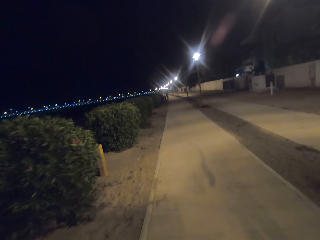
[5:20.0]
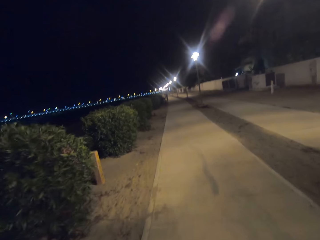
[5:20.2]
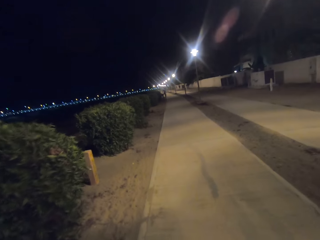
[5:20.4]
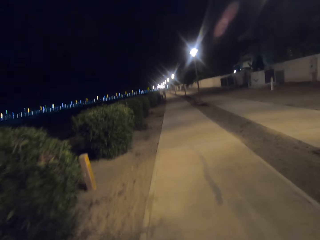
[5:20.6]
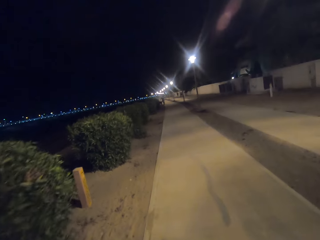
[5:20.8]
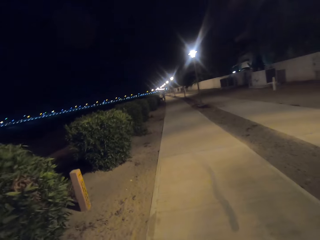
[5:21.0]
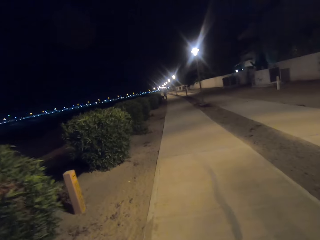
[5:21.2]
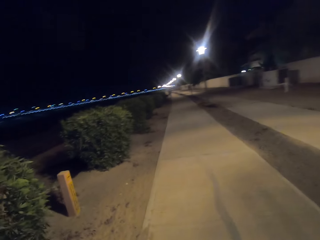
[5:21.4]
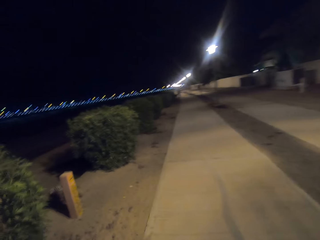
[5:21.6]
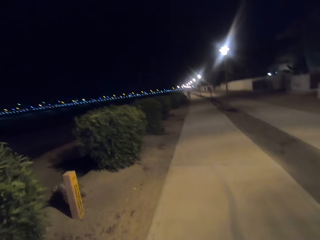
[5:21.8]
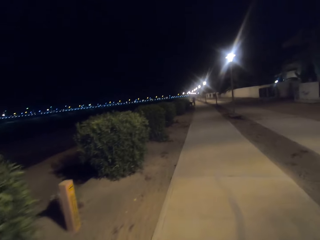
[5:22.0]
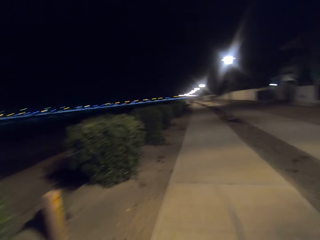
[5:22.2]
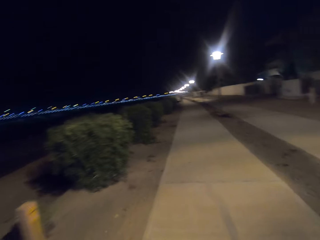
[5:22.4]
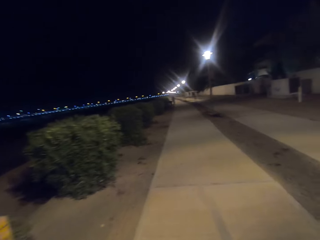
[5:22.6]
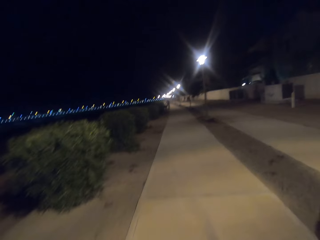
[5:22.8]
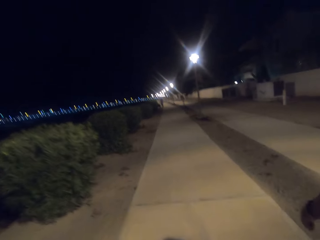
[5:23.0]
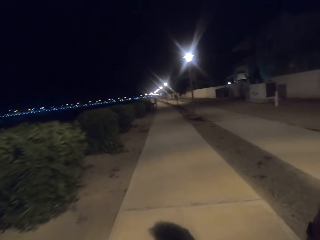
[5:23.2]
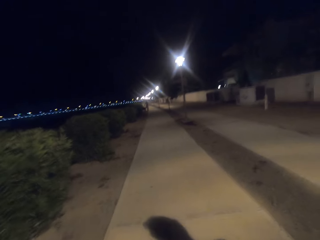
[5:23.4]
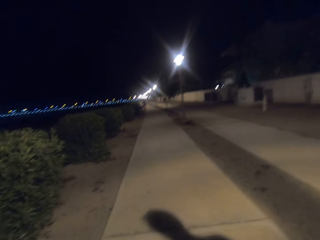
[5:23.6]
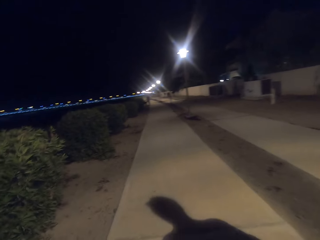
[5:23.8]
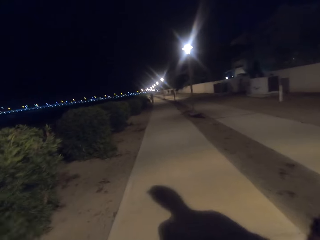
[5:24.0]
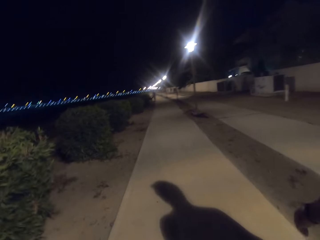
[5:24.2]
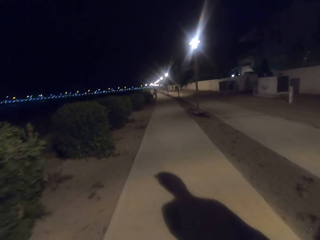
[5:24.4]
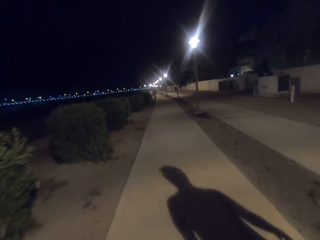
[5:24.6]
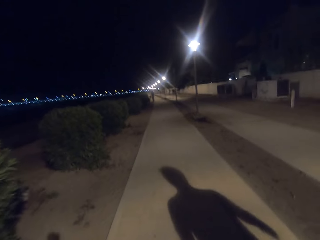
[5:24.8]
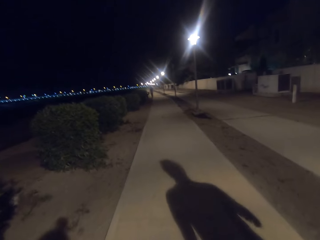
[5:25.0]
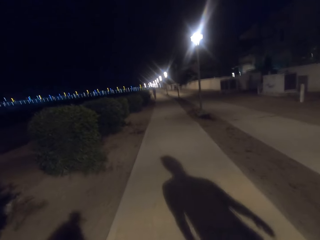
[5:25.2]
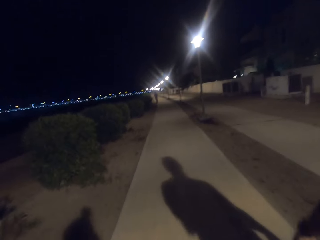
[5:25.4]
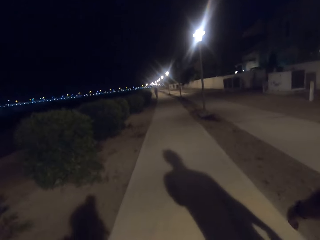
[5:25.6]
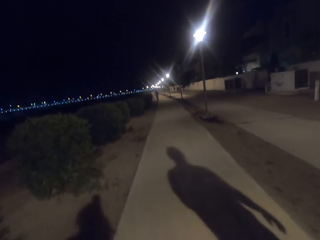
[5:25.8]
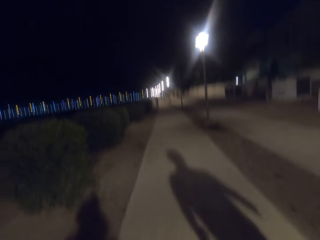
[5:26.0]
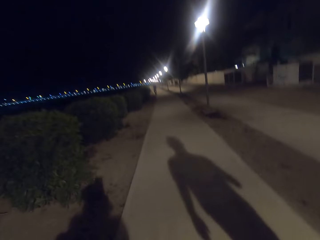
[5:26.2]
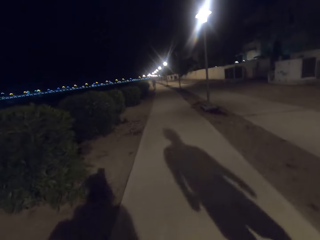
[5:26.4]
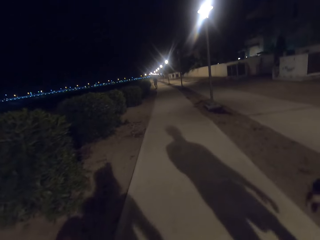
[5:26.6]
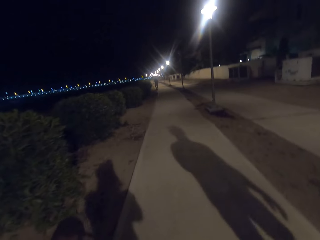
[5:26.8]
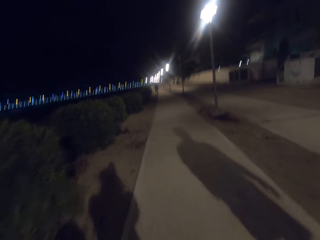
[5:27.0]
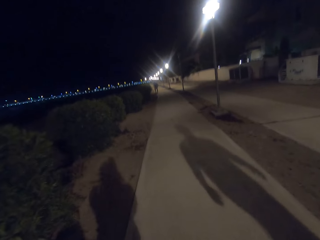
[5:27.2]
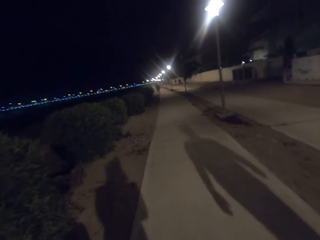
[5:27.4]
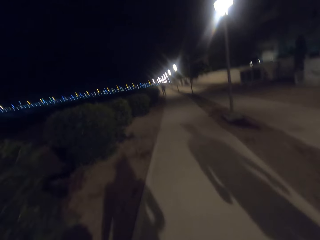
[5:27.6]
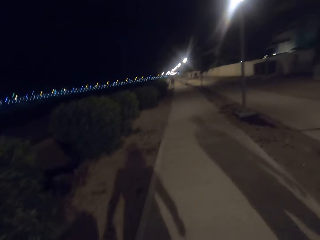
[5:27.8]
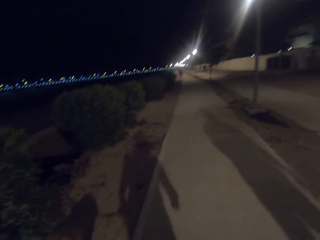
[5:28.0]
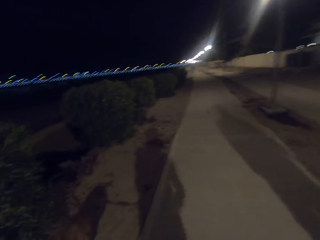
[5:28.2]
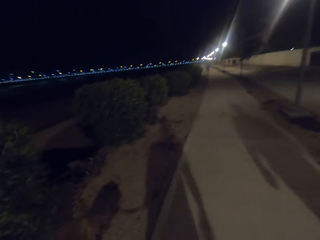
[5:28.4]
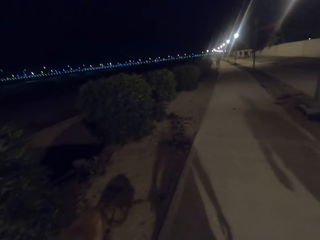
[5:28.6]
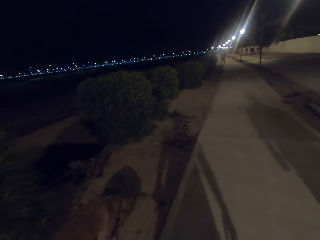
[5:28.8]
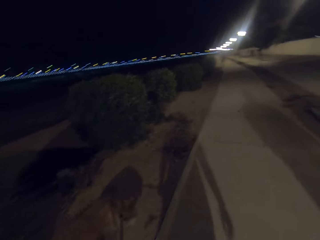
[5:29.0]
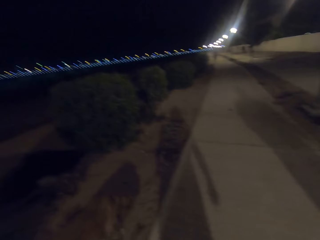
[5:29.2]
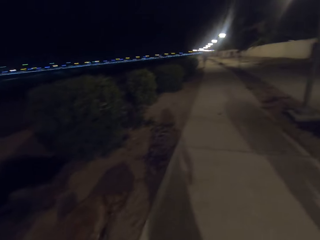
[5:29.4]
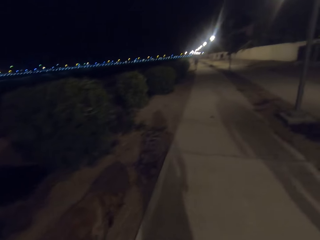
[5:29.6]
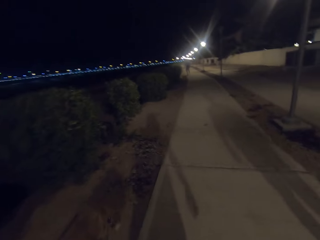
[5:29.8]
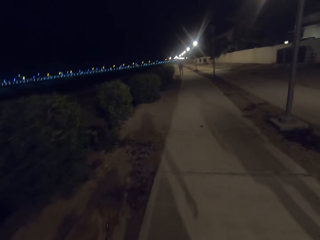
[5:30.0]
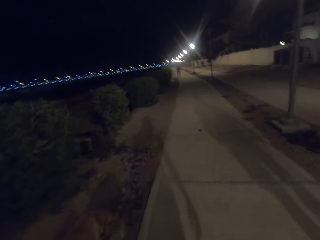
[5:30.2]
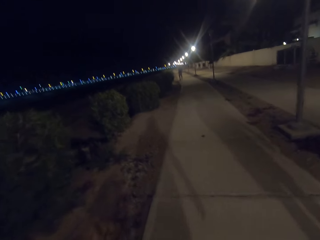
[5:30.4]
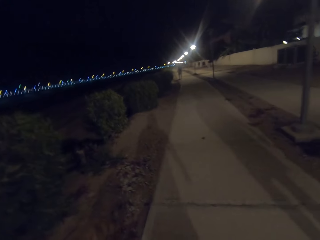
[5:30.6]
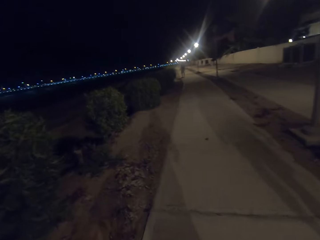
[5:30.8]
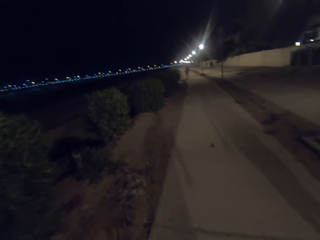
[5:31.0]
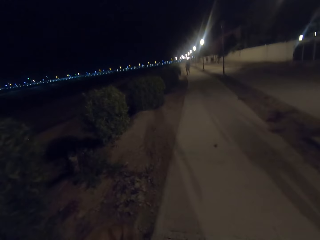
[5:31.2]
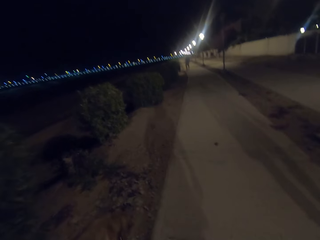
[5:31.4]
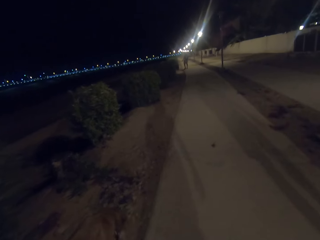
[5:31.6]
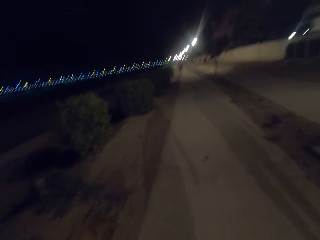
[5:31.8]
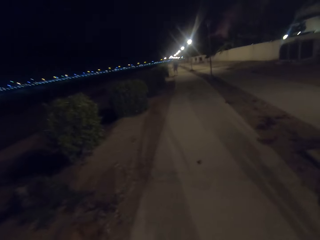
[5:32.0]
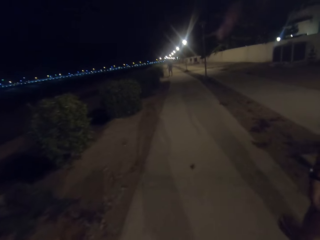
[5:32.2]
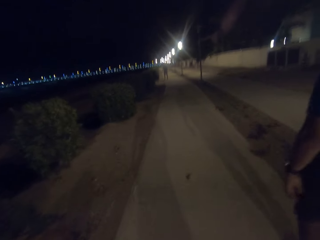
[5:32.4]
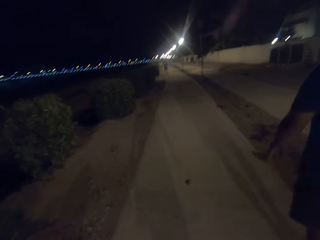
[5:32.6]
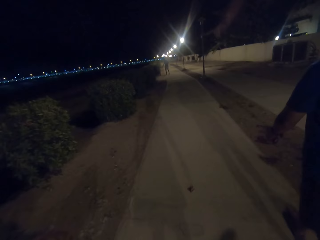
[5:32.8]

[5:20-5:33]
The camera wearer walks the dog on the park.

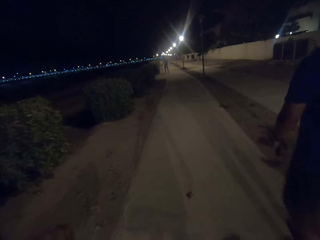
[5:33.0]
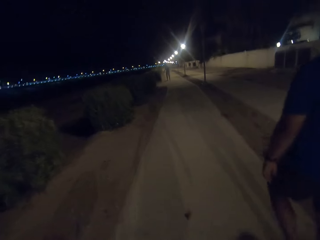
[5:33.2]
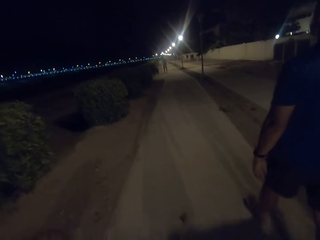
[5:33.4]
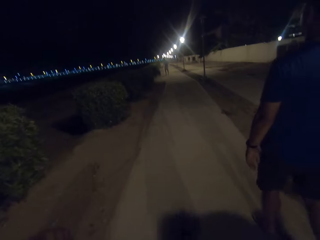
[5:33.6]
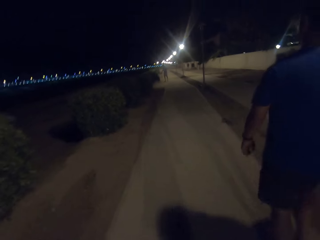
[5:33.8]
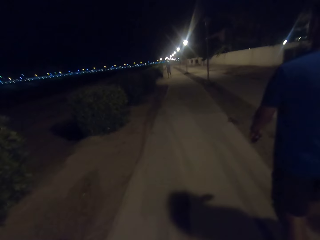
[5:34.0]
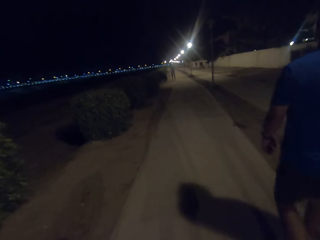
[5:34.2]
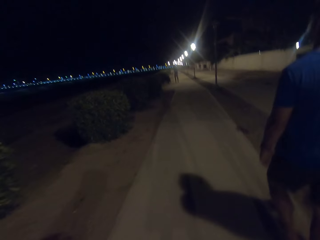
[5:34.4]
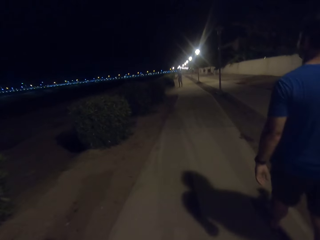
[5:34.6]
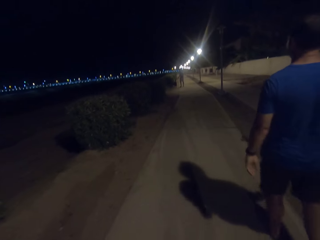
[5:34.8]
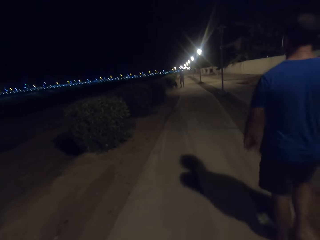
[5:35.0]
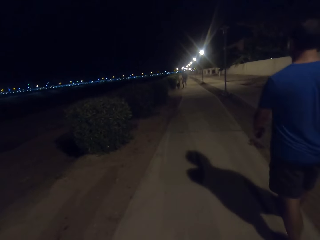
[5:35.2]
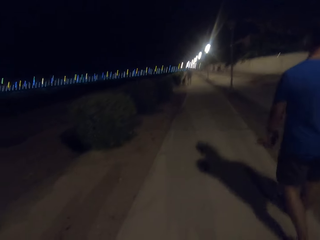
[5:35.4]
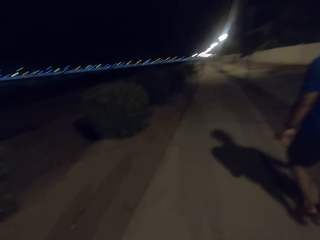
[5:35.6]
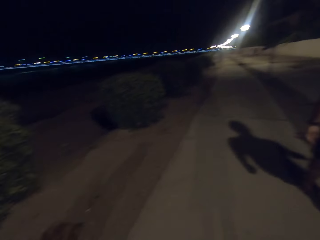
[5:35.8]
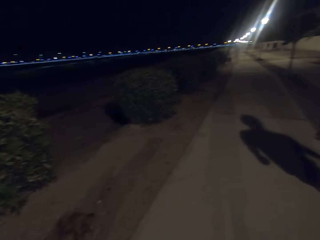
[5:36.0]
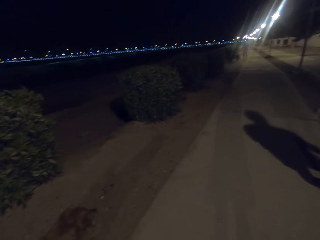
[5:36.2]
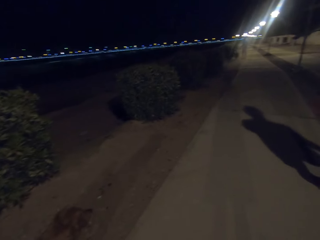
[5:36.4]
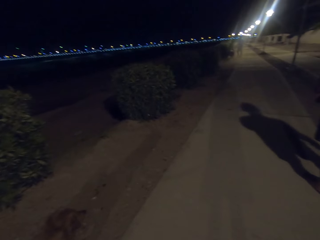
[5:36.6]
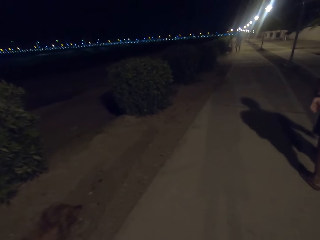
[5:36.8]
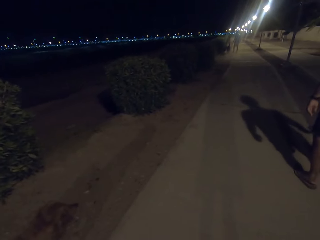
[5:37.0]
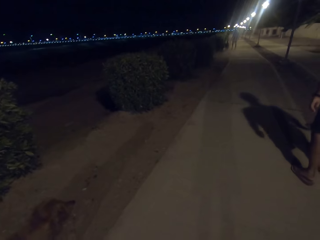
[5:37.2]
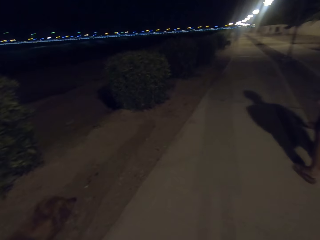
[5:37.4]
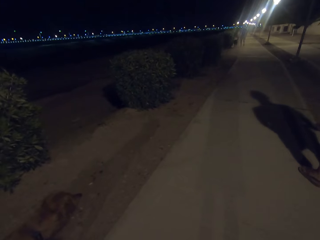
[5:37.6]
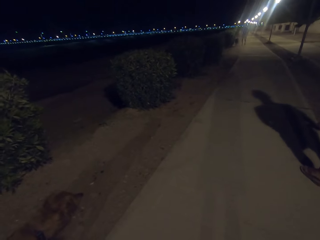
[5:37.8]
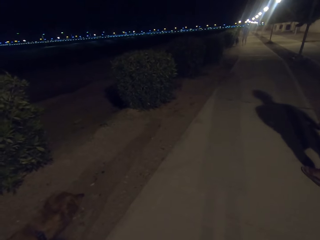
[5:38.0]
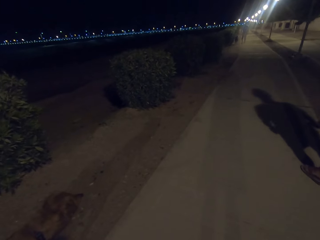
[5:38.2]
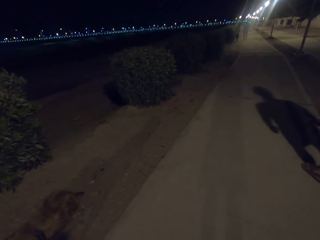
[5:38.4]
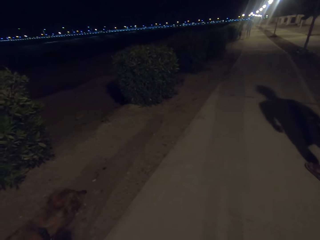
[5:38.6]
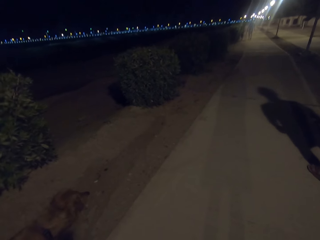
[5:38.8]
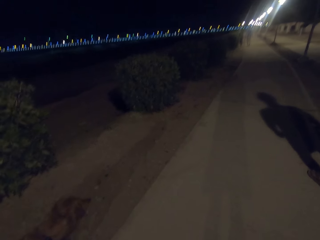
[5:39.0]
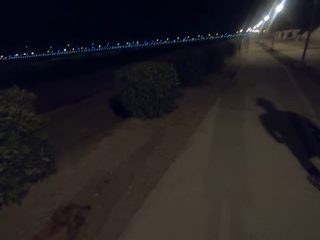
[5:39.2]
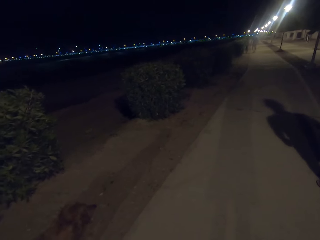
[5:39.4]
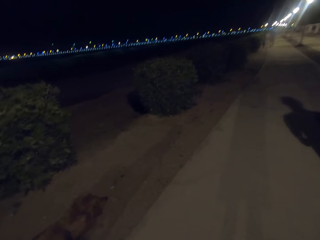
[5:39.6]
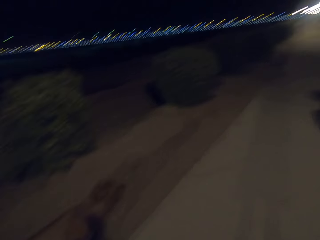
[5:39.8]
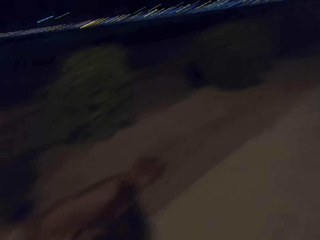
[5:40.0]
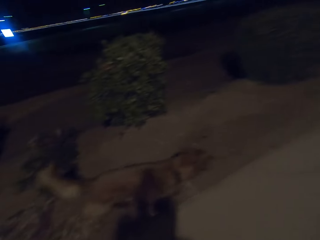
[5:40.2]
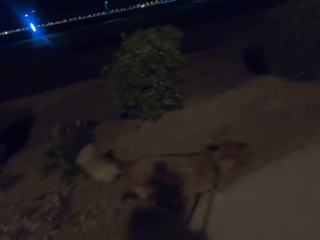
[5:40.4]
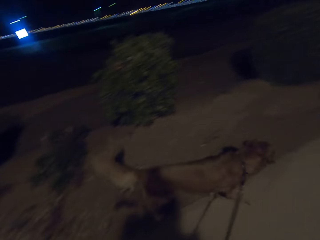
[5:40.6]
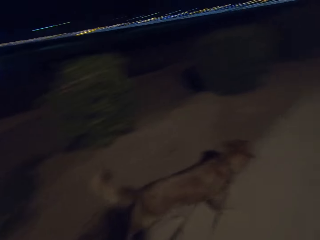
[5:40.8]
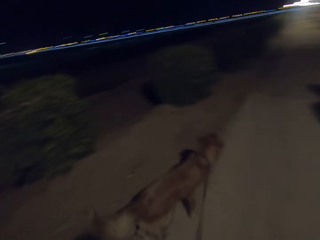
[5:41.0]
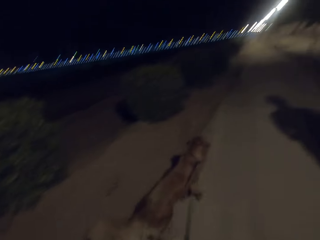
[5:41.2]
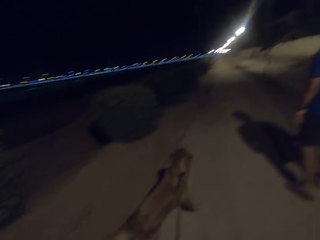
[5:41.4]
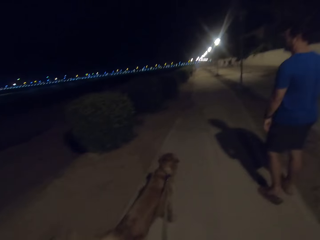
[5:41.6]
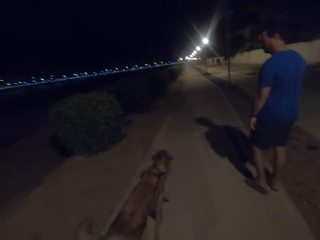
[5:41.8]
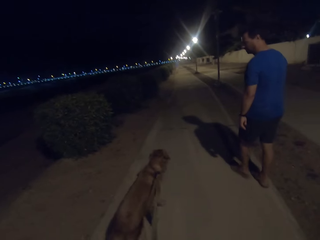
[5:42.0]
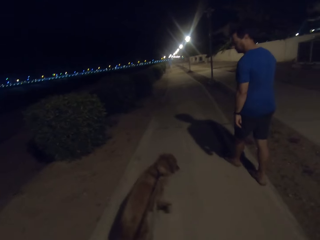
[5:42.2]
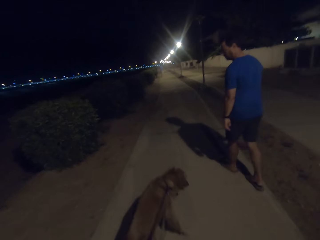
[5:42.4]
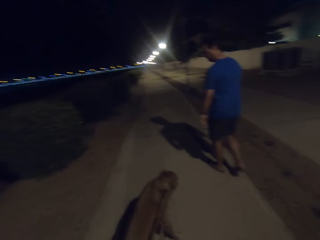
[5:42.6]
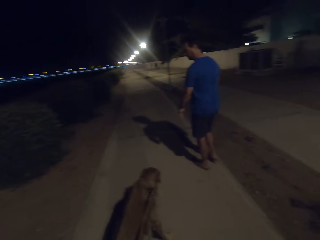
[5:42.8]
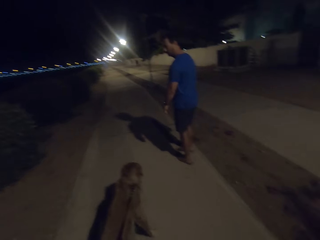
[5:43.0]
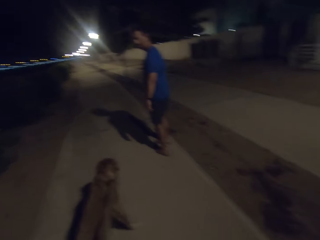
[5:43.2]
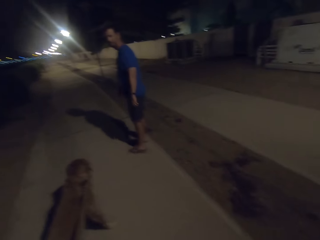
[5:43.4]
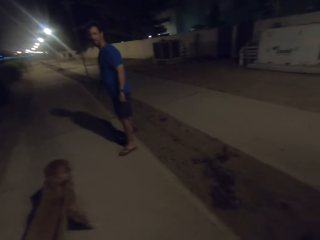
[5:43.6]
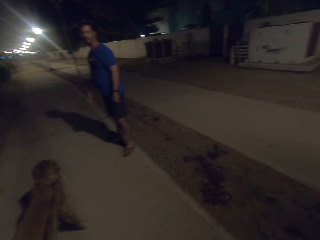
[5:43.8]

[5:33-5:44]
A man walks in front of the camera wearer. The man walks alongside the camera wearer. The camera wearer looks around the park. They stare at the dog. The man walks towards the camera wearer.
